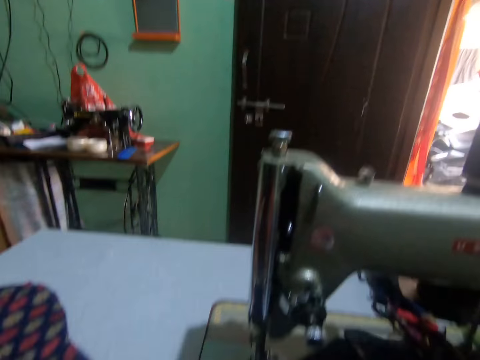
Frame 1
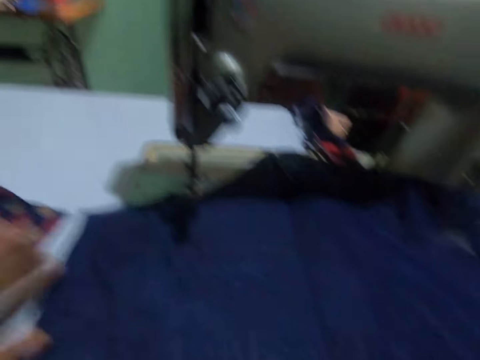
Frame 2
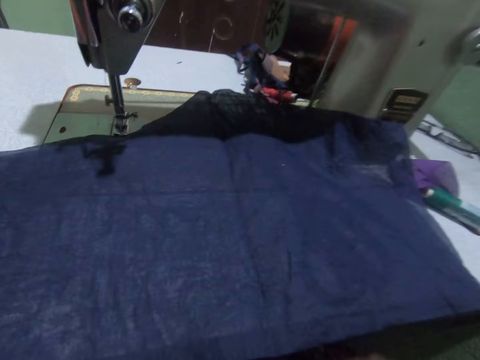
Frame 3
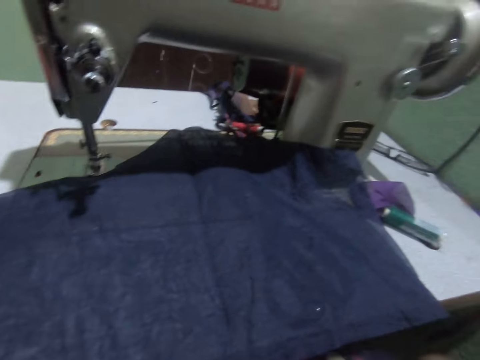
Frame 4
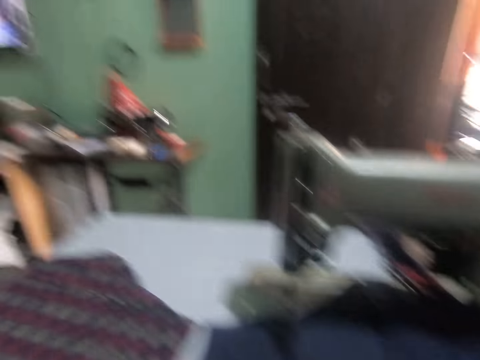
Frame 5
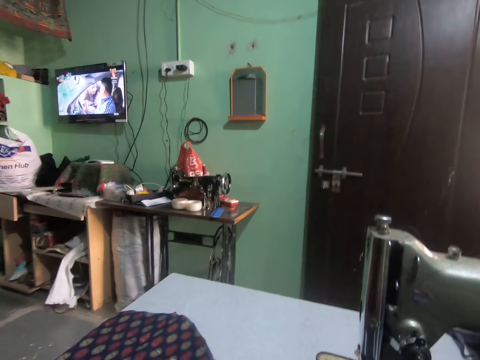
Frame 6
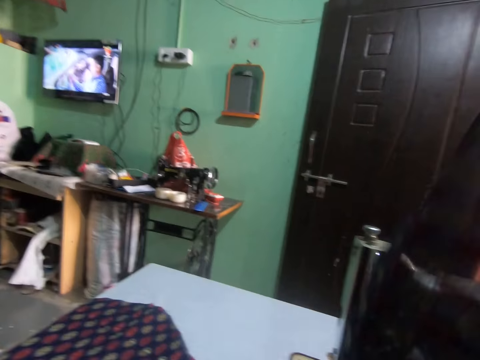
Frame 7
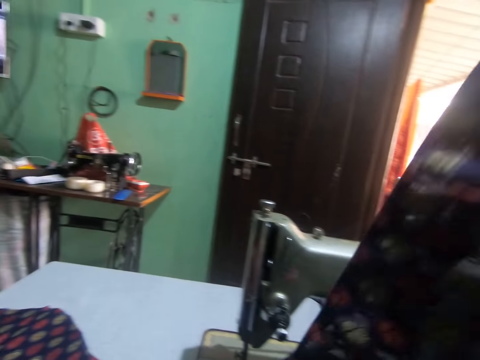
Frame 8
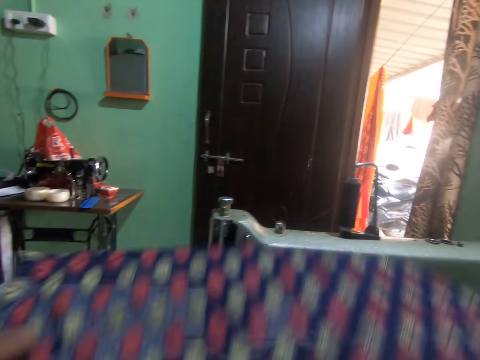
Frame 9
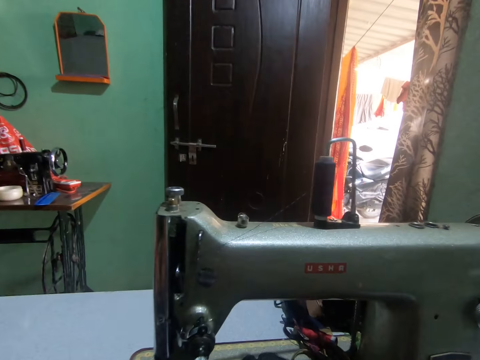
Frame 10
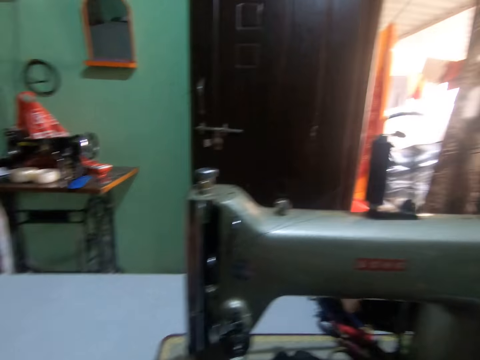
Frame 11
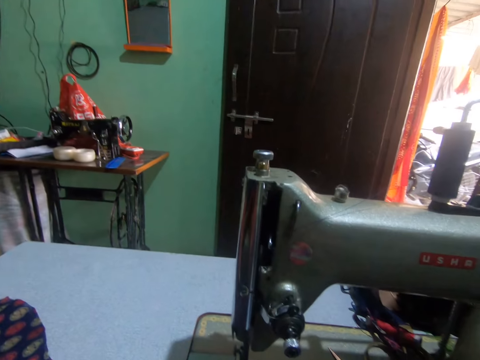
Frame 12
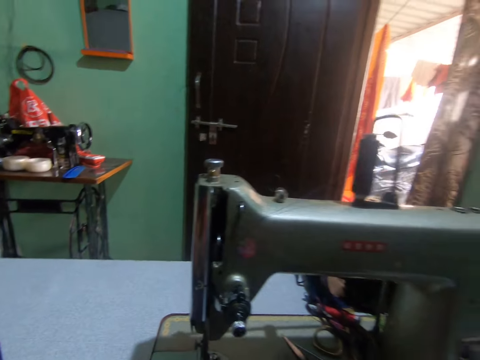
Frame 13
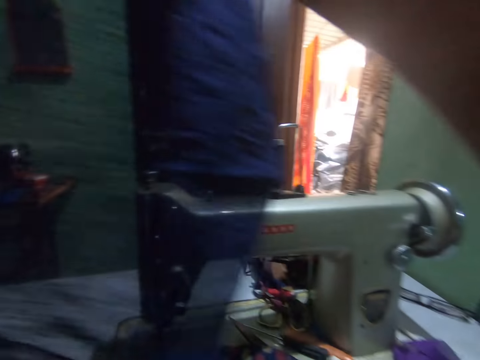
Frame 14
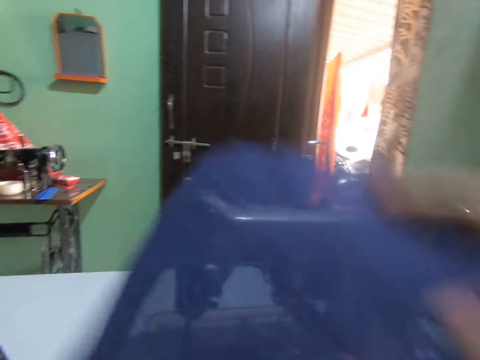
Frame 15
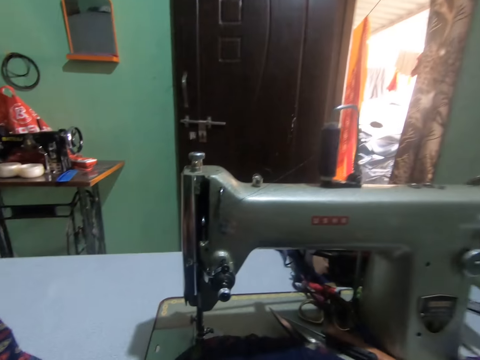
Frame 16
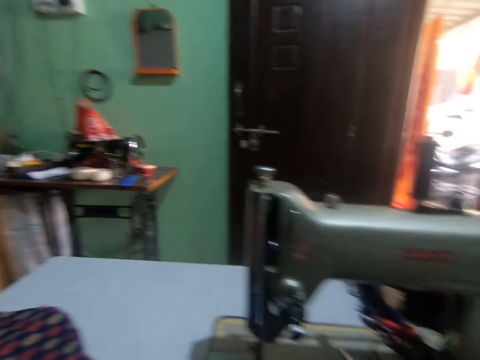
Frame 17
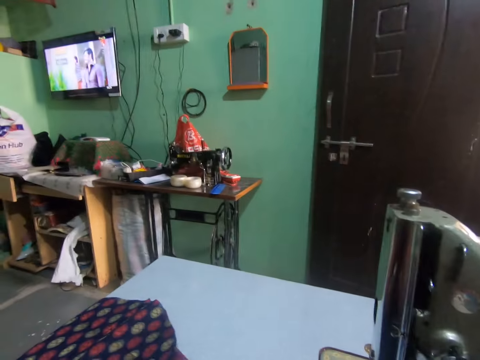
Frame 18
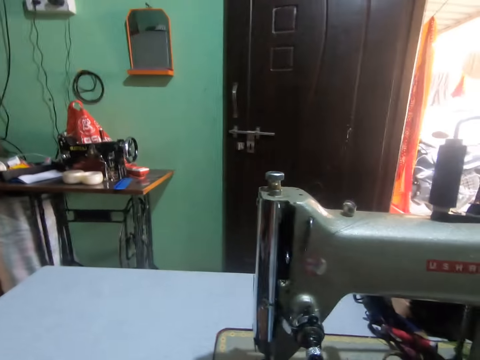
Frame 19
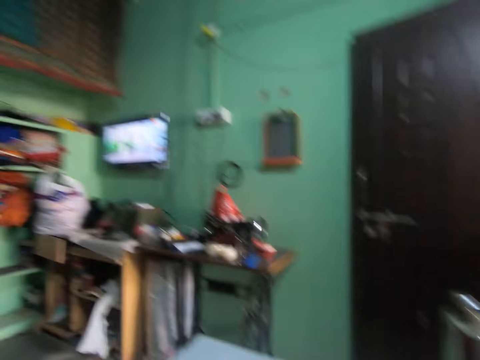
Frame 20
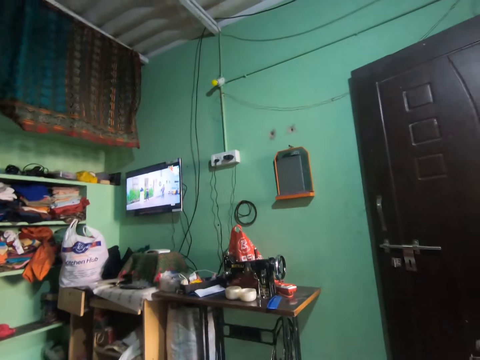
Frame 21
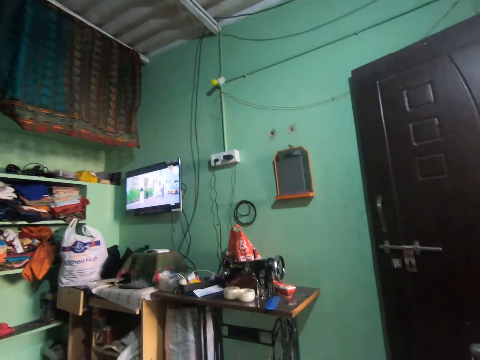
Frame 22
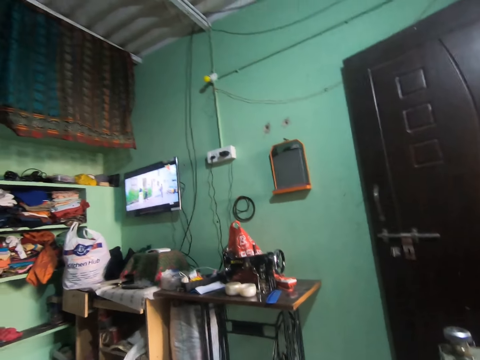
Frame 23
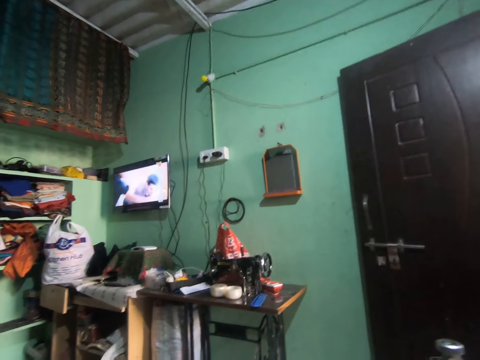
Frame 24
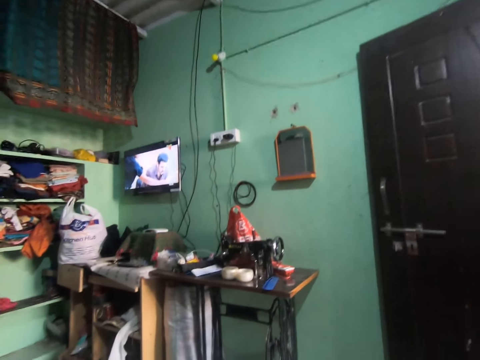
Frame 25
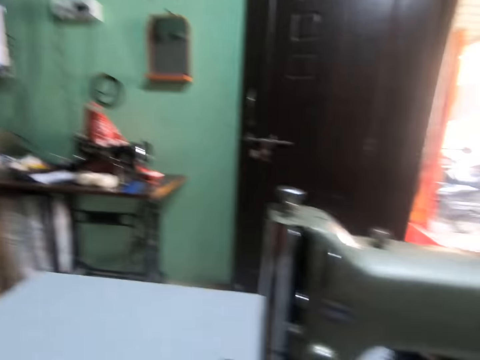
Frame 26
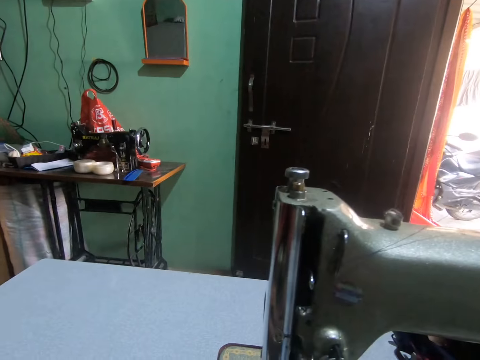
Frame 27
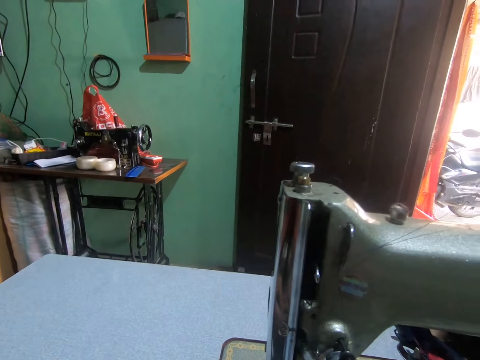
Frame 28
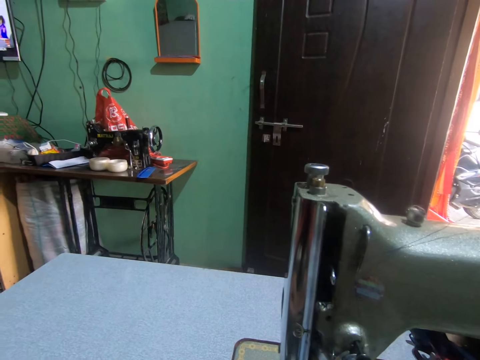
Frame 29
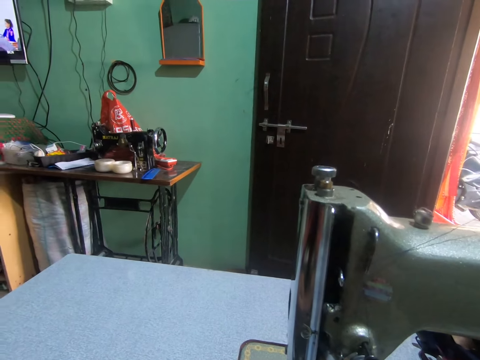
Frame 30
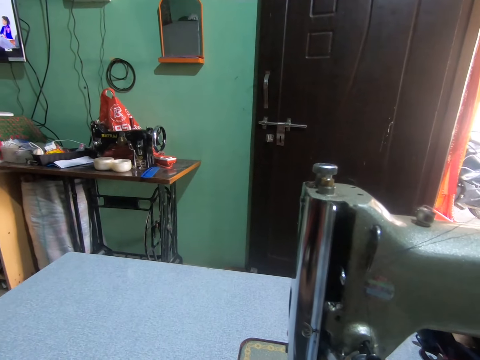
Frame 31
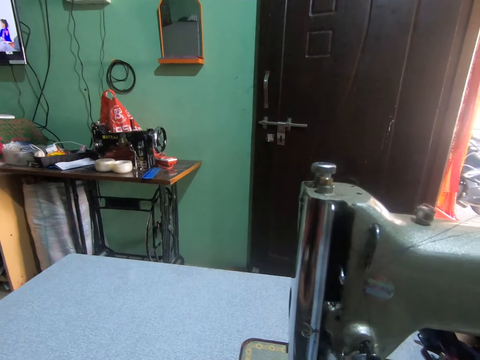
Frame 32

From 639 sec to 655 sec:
The camera wearer turns around. He holds a piece of cloth or fabric on the sewing machine with his right hand. He adjusts the fabric. He places the piece of cloth on the sewing machine with his right hand. He places it again. He turns around. He removes the piece of cloth from the sewing machine with his left hand. He stares at the television. He turns around.

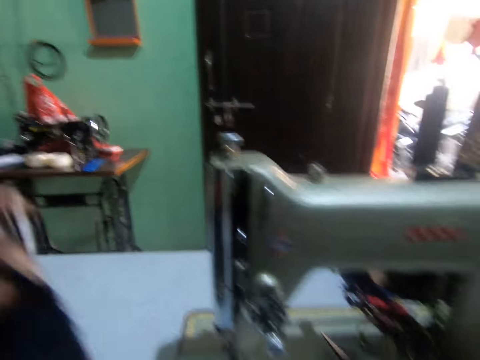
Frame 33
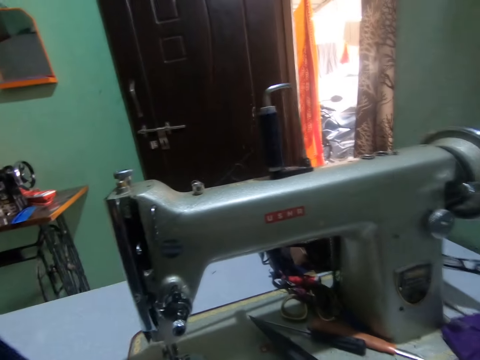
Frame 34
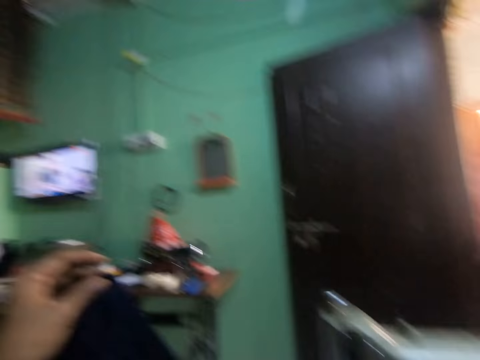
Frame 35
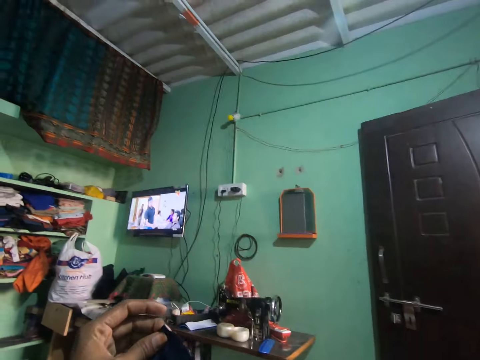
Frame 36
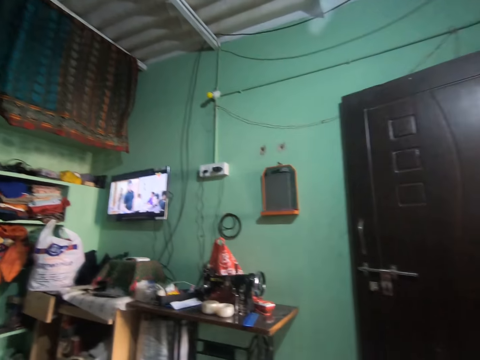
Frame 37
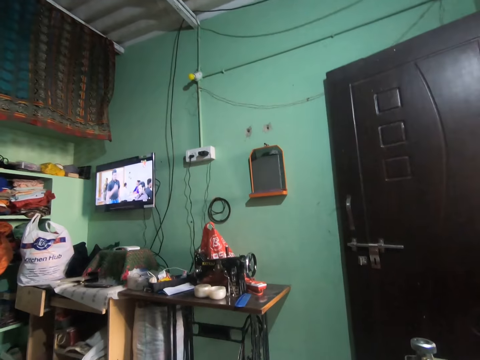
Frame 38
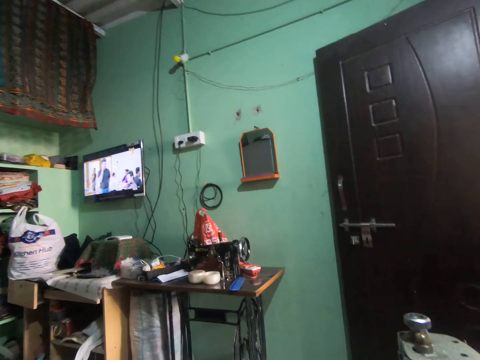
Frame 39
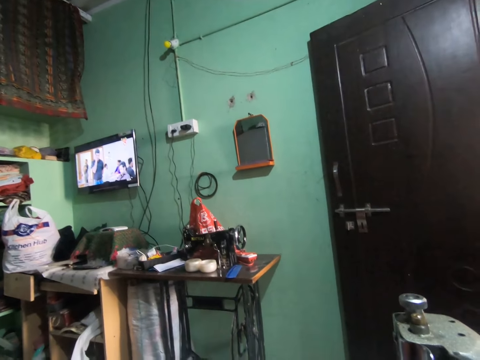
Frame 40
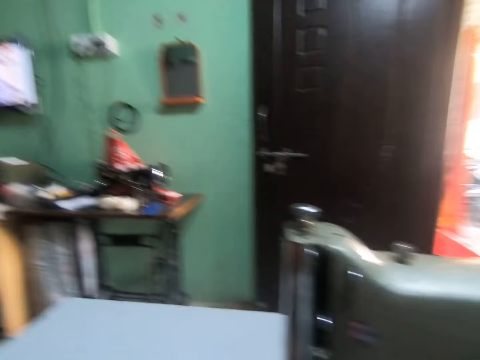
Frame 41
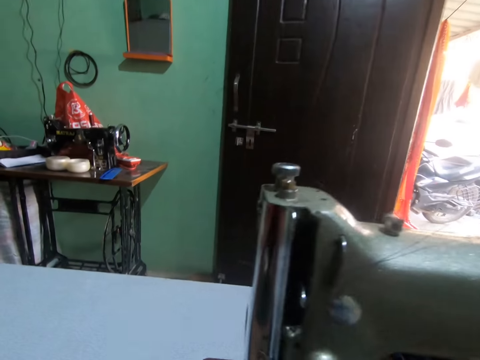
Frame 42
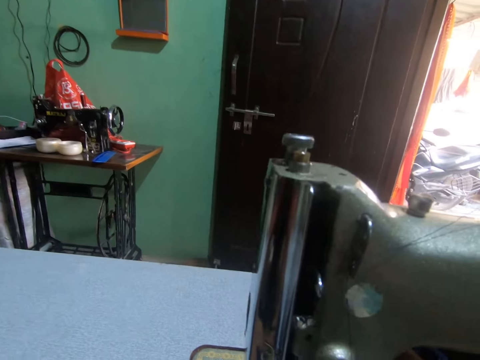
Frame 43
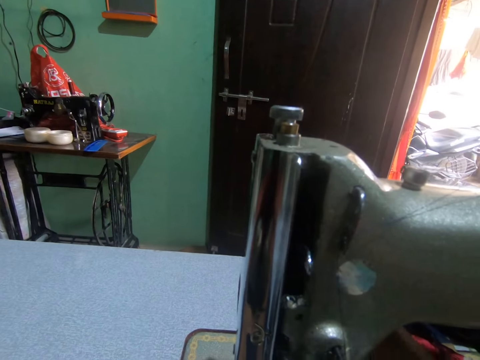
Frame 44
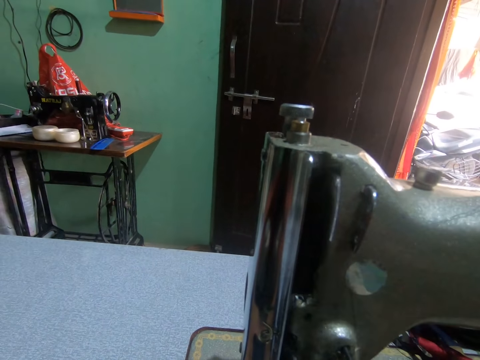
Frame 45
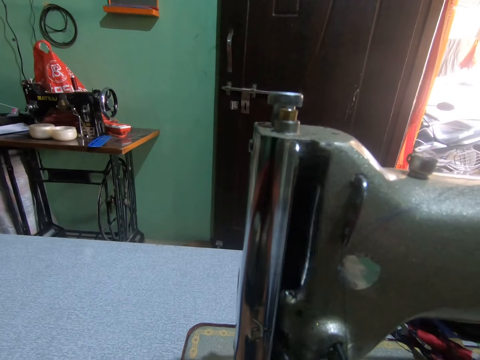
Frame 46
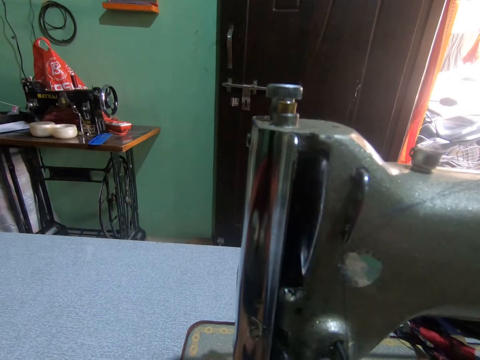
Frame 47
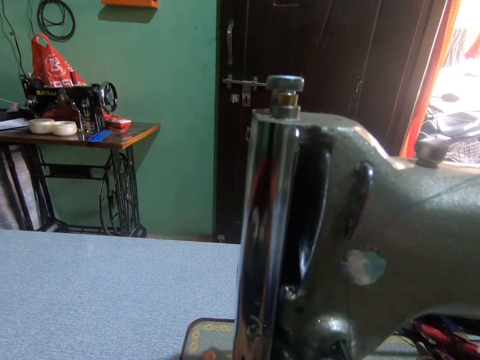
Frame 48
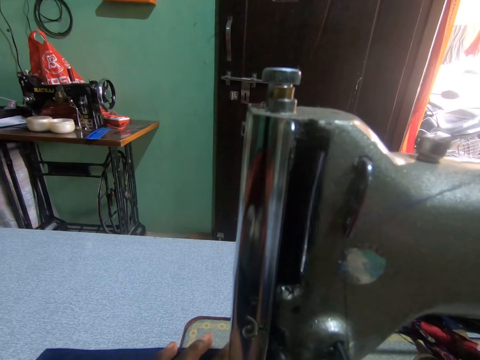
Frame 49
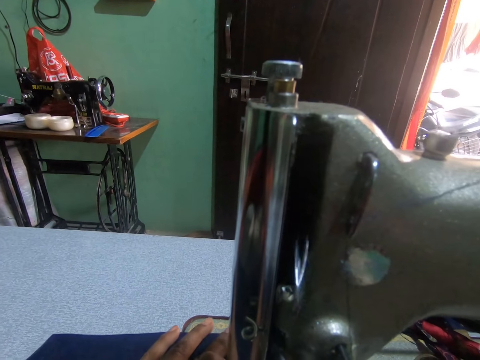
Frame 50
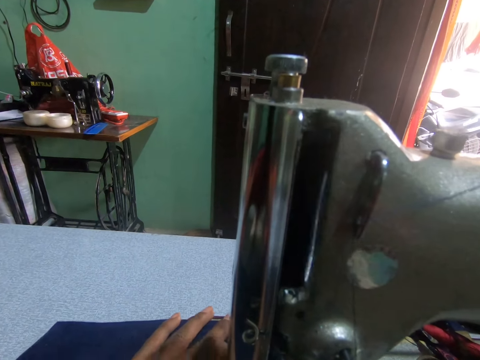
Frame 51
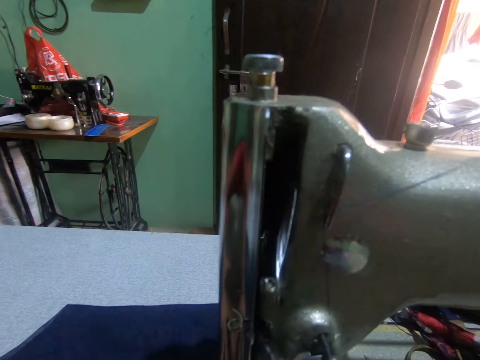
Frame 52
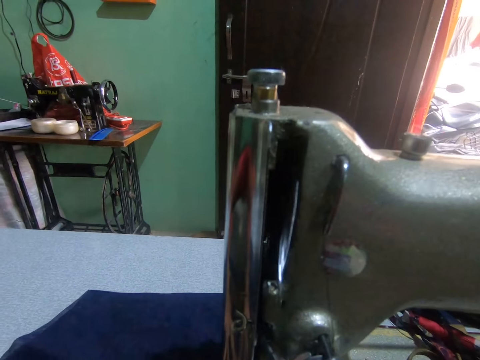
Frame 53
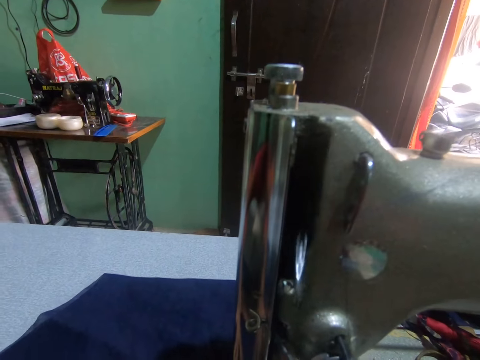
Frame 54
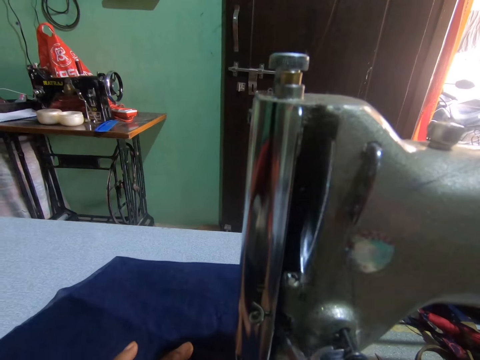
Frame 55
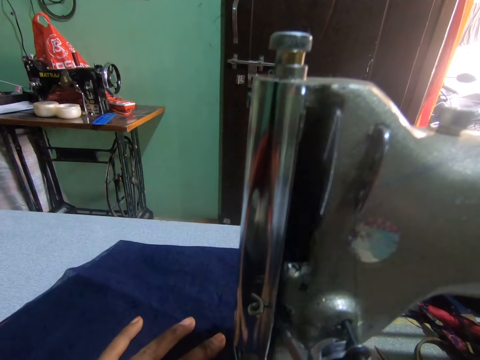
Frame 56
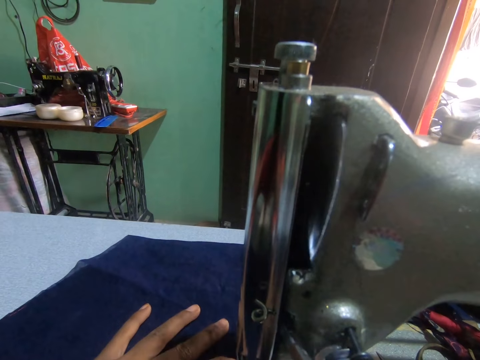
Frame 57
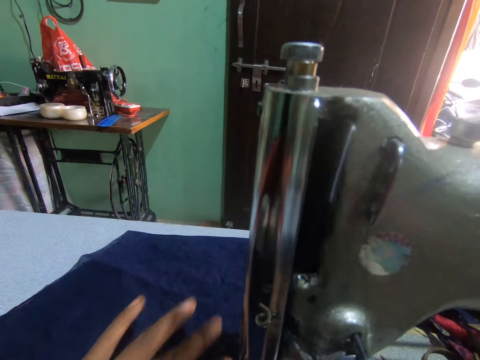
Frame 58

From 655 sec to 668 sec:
The camera wearer pushes a fabric. He holds the piece of cloth with his right hand. He turns to the side. He touches the sewing machine with his right hand. He sews the fabric. He runs the sewing machine with the pedal with both legs. He places his left hand on the piece of cloth on the sewing machine. He pushes the fabric through the sewing machine. He removes his left hand from the piece of cloth on the sewing machine. He places his left hand on the piece of cloth on the sewing machine.
